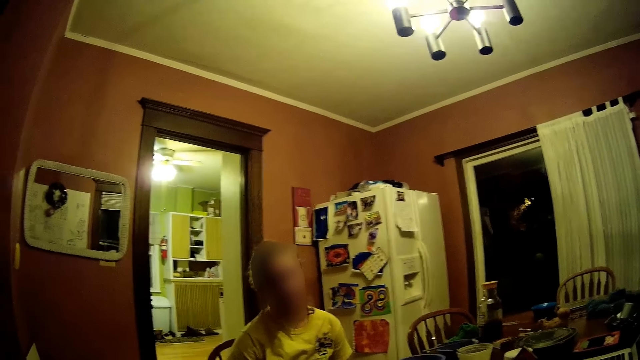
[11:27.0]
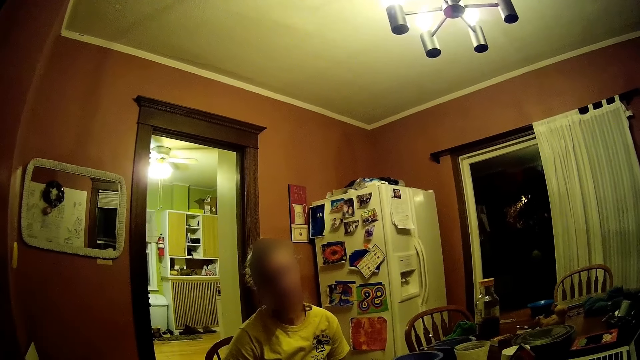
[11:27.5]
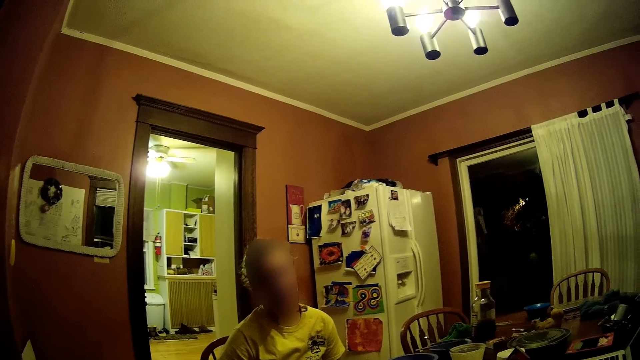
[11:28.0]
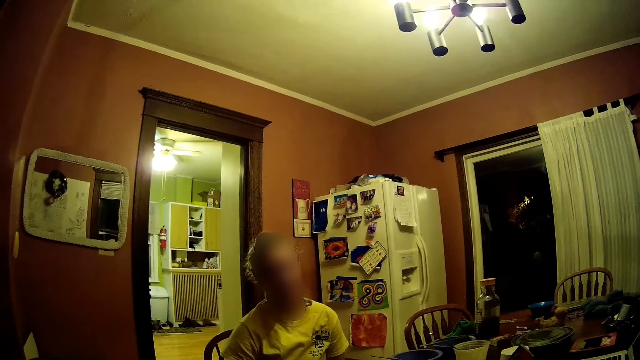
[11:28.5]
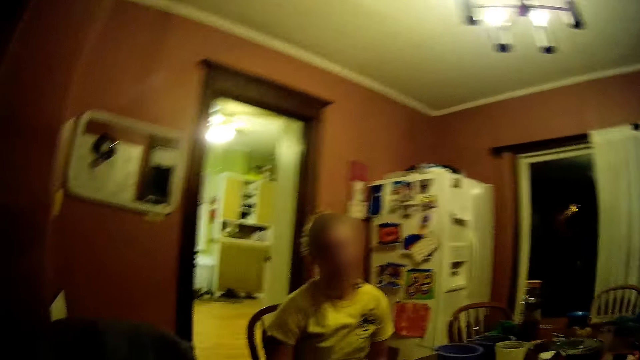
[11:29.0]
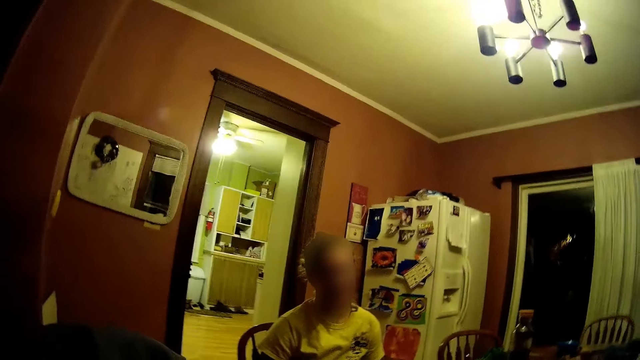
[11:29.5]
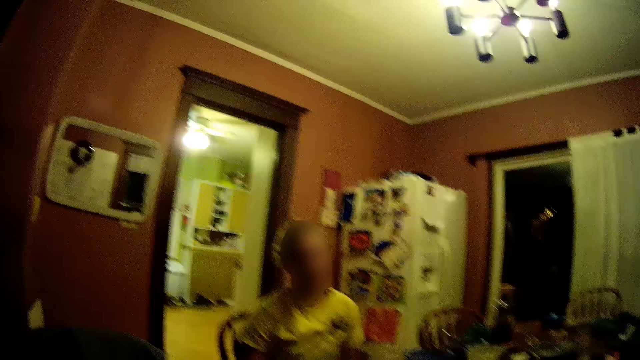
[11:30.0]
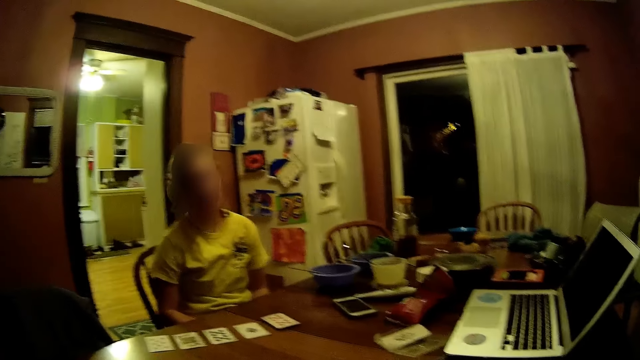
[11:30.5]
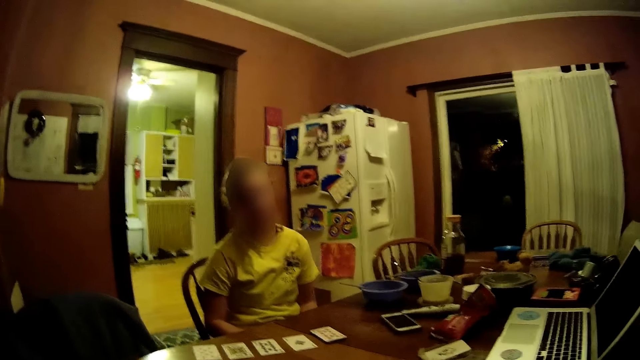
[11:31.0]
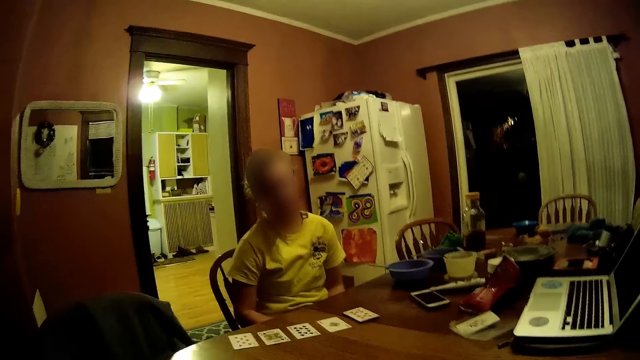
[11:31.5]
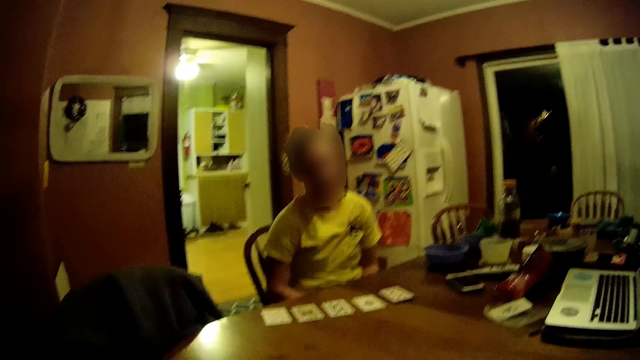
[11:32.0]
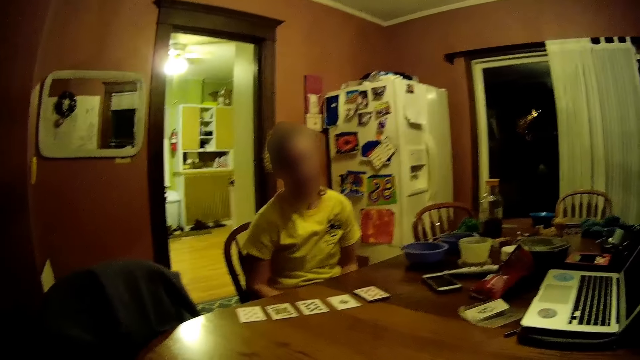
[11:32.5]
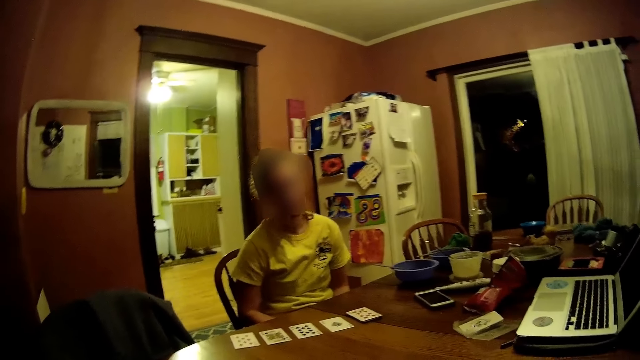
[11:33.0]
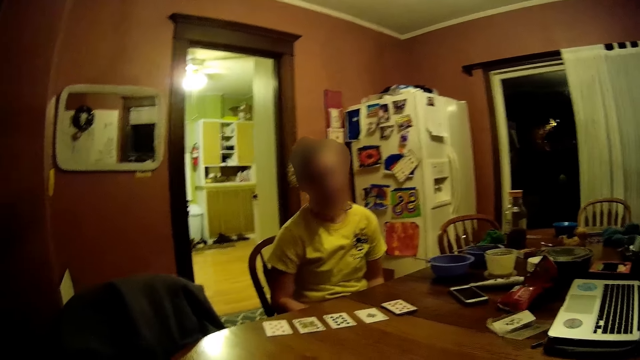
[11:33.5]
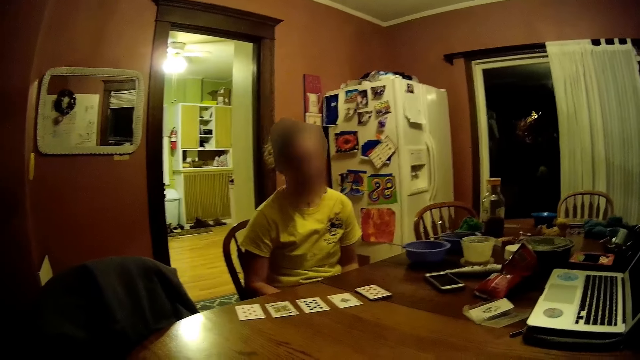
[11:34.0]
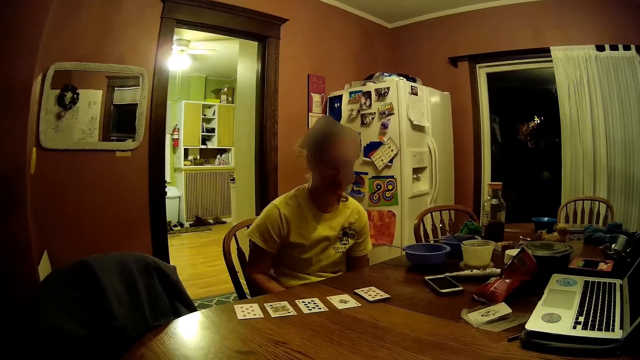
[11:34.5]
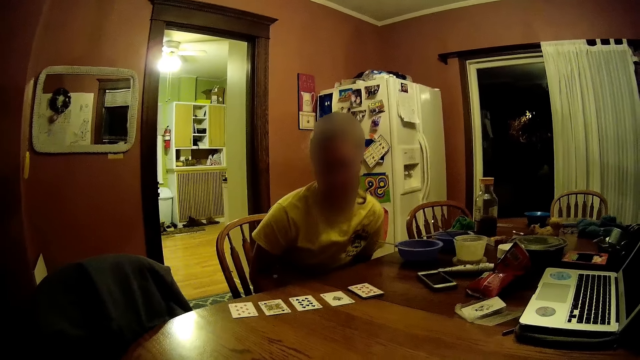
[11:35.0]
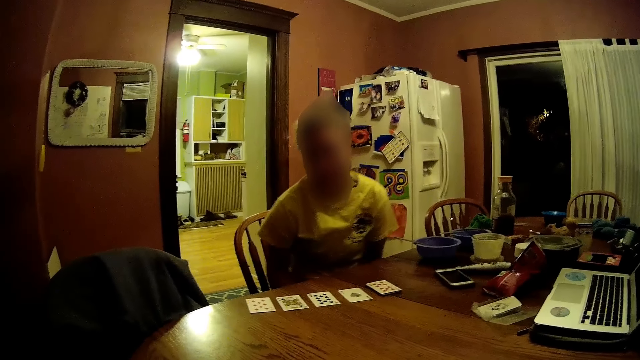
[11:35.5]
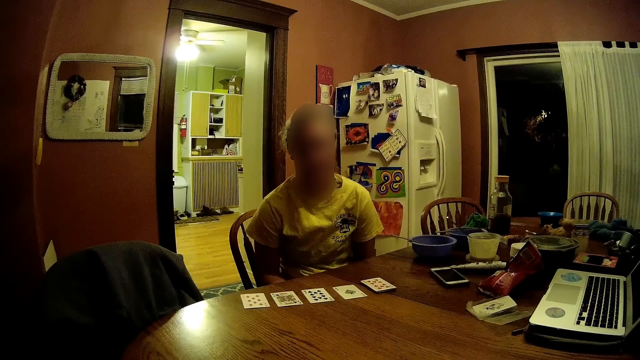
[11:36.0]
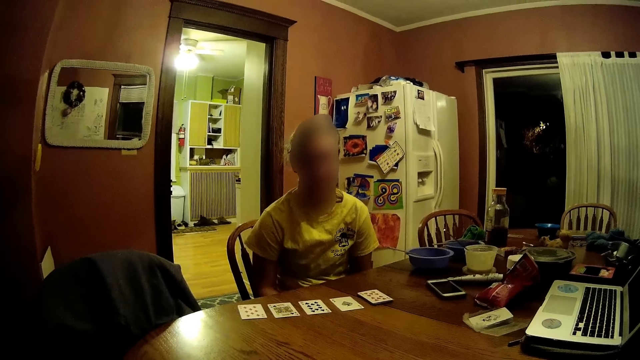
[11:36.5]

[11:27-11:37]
The camera wearer looks around. They look around again.

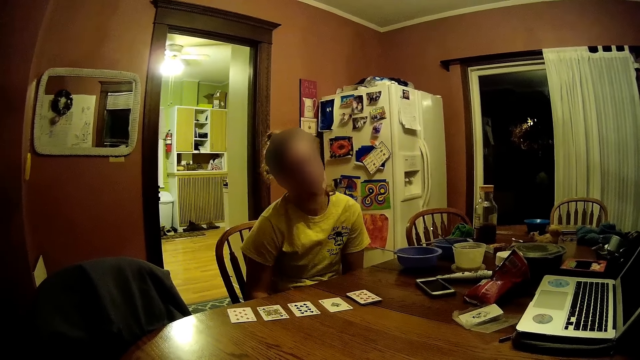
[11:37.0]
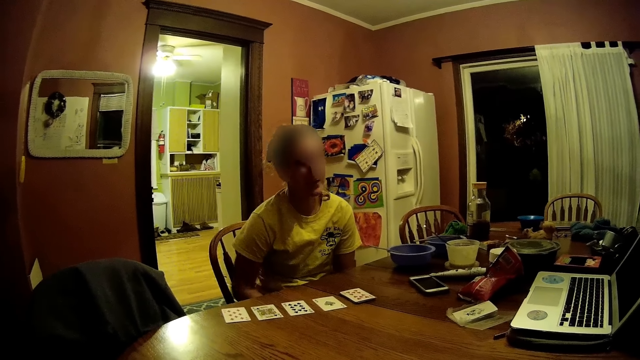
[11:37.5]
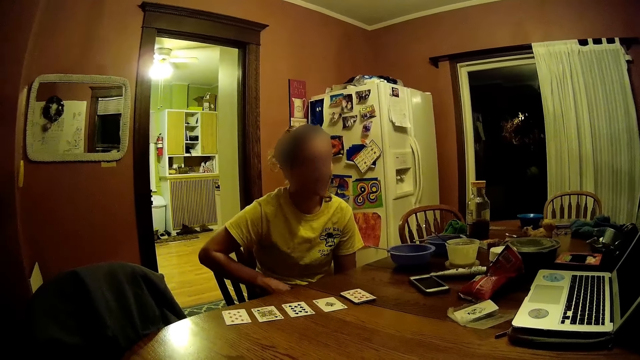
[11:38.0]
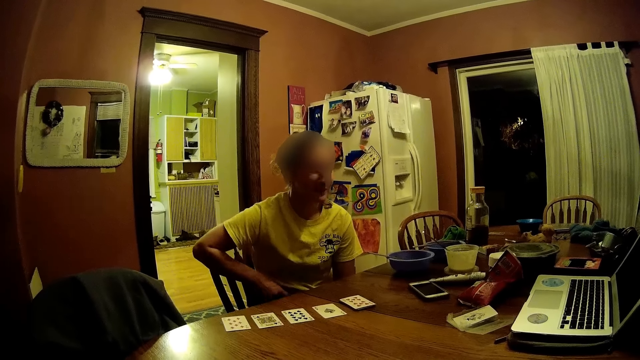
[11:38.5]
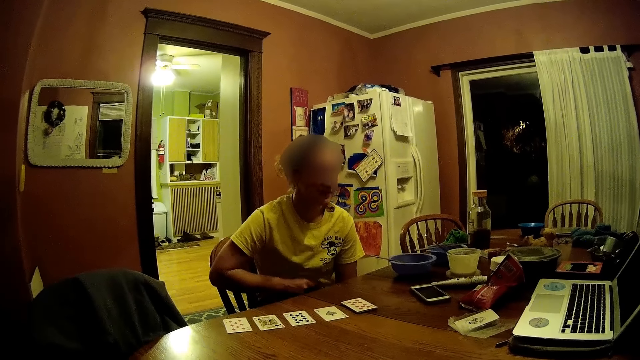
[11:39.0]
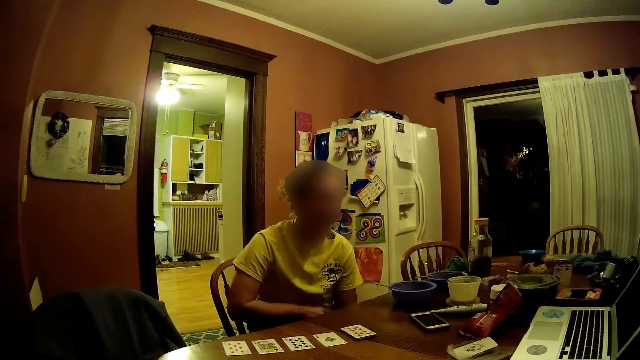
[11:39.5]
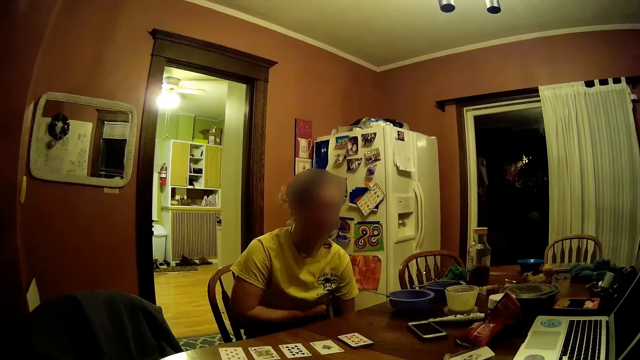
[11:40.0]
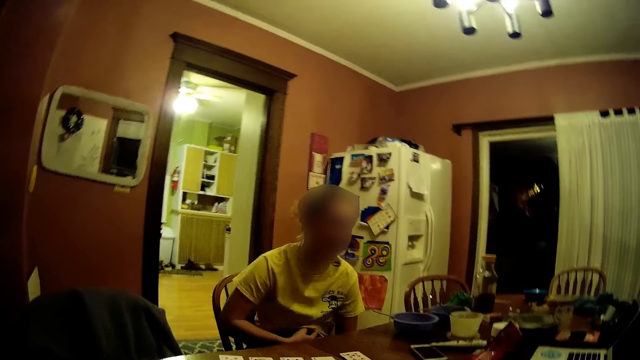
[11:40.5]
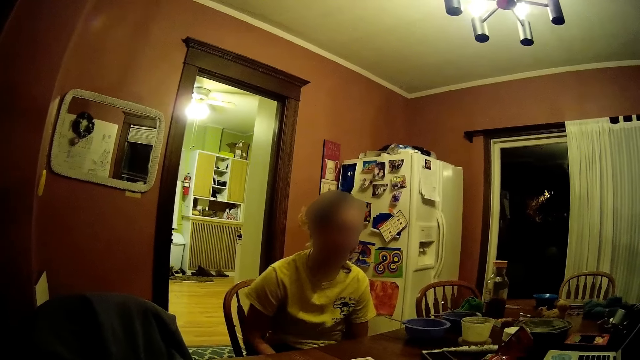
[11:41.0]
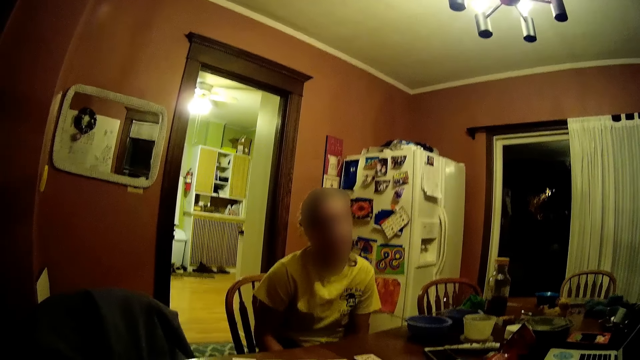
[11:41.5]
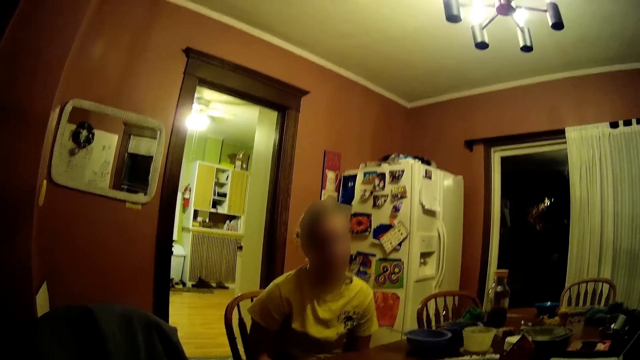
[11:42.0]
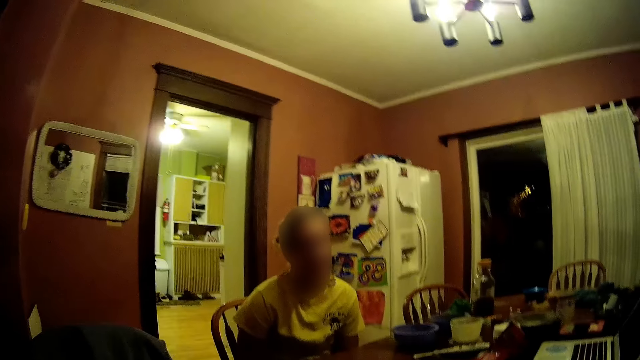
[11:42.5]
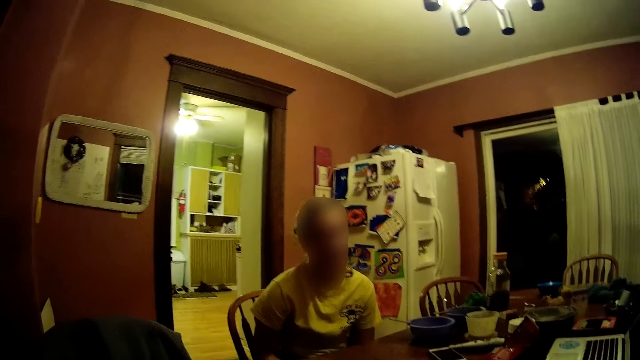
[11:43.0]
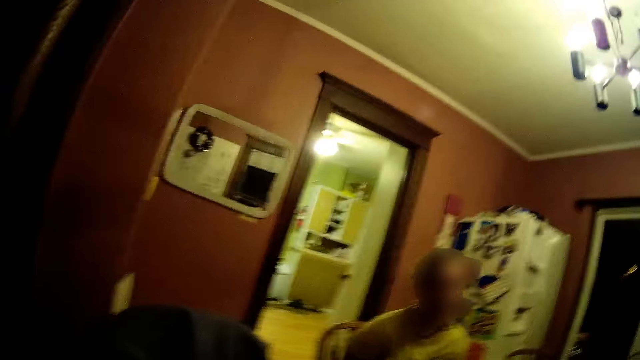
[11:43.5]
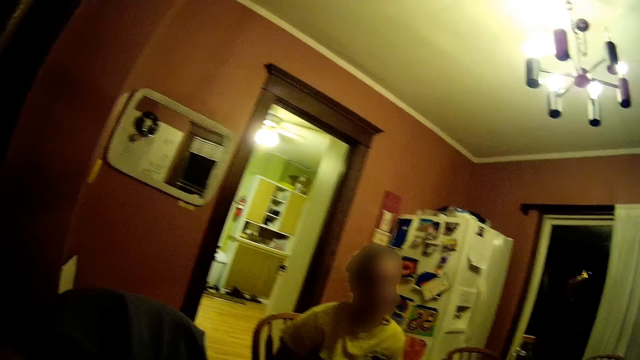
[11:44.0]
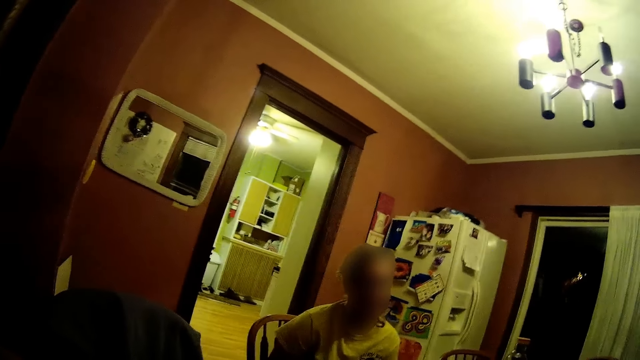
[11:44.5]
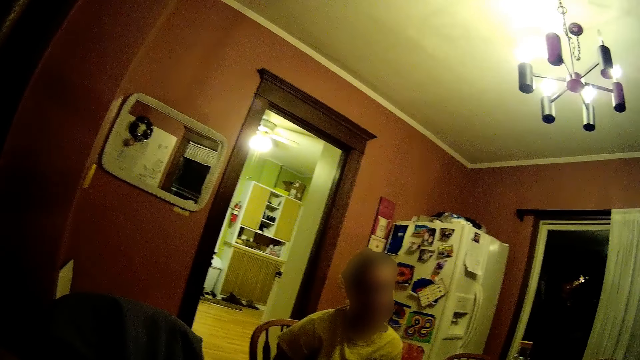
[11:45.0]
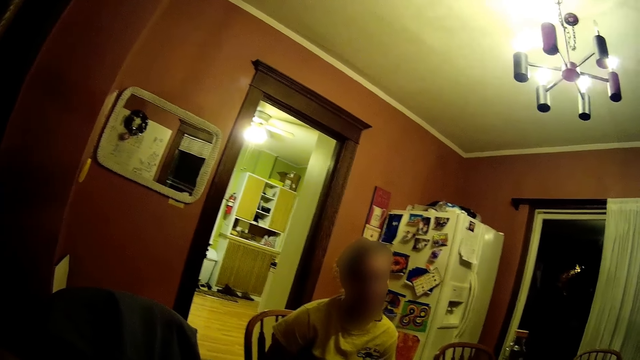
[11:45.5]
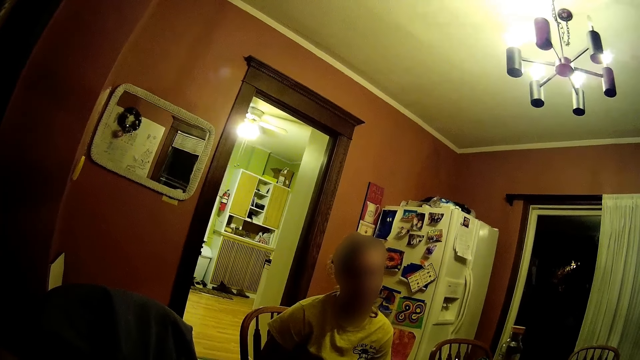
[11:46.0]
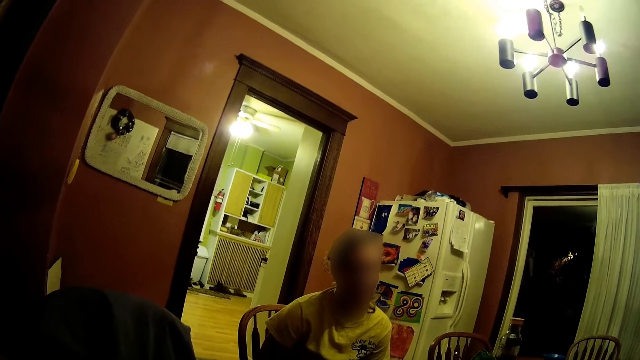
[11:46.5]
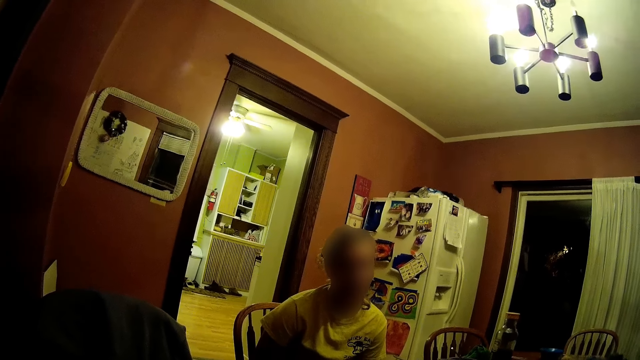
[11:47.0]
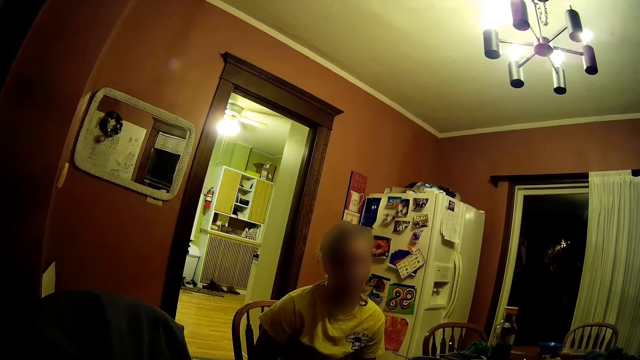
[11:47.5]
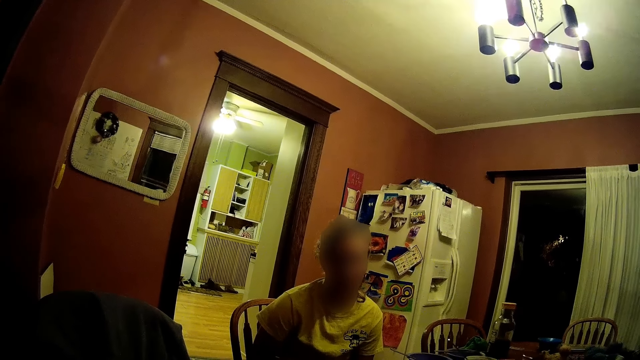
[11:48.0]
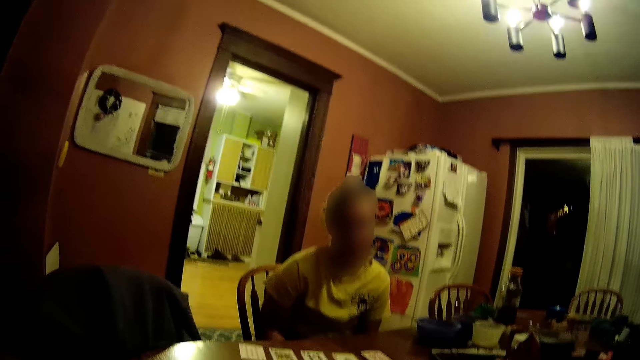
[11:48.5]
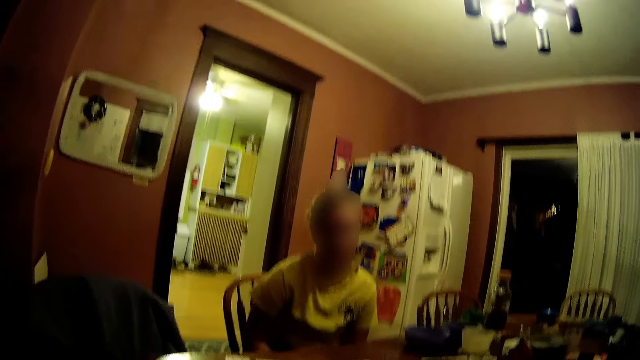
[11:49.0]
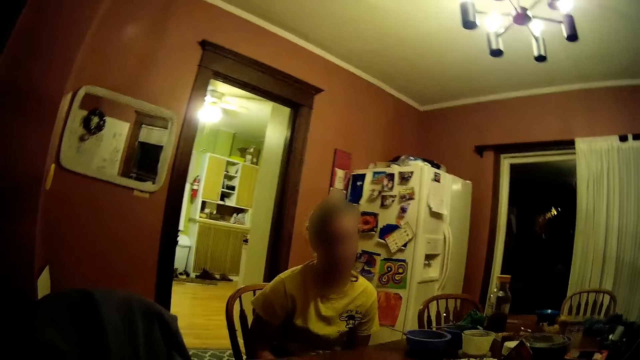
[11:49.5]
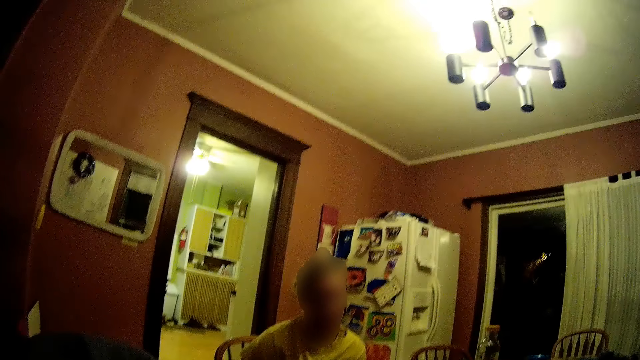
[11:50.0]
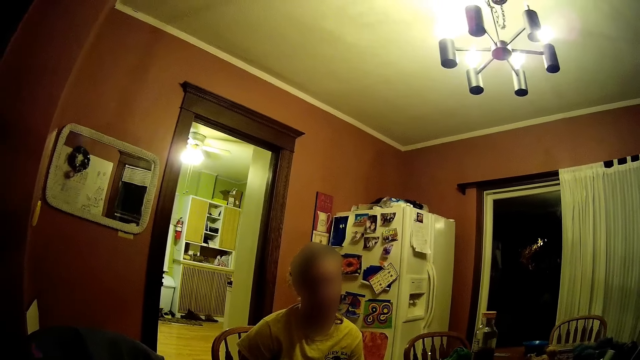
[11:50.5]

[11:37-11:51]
The woman adjusts her cloth with her right hand. The camera wearer interacts with the woman. They look around. They interact with the woman.
